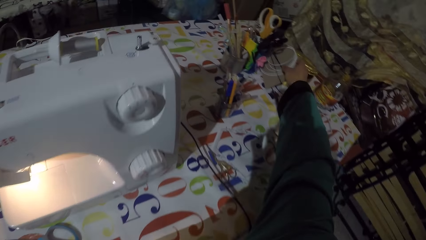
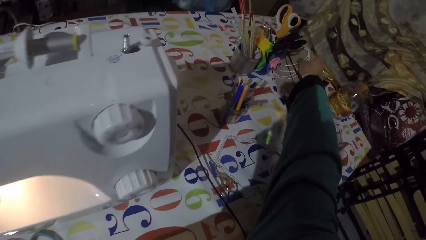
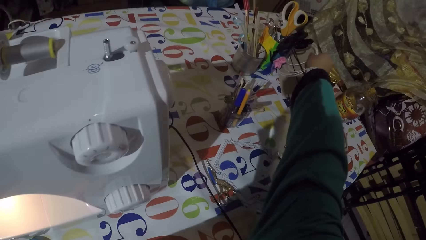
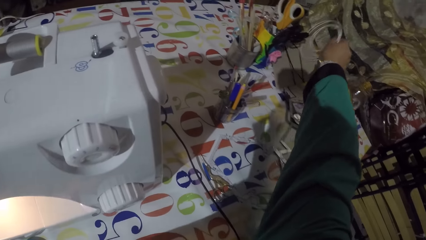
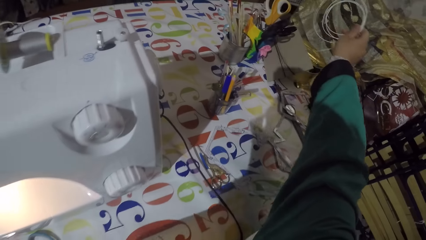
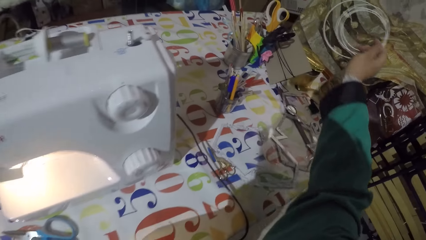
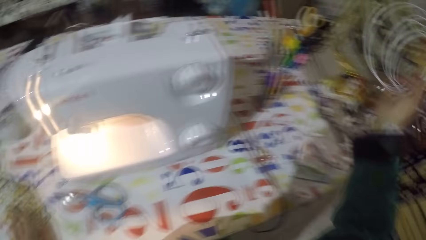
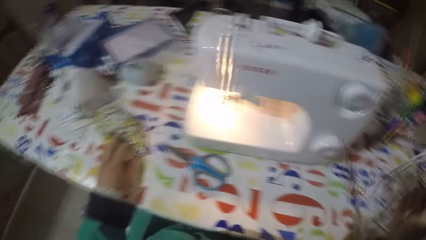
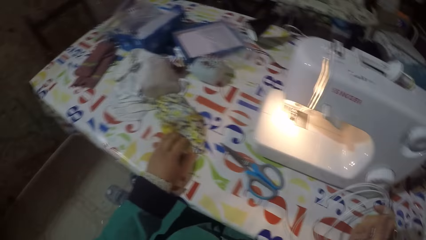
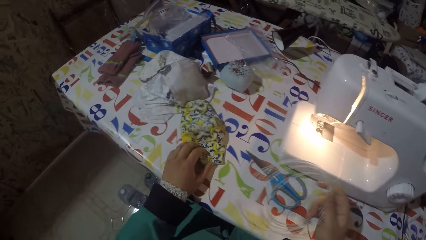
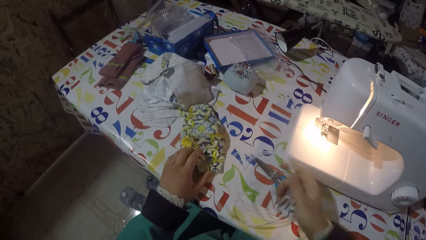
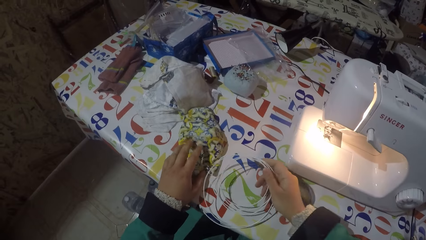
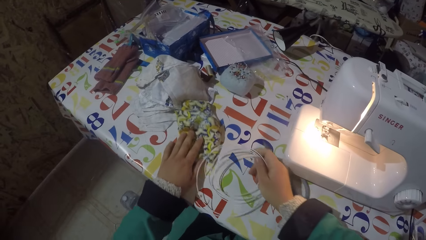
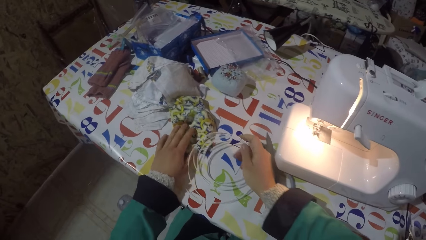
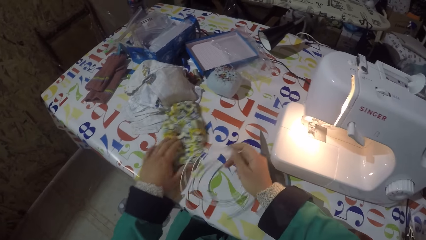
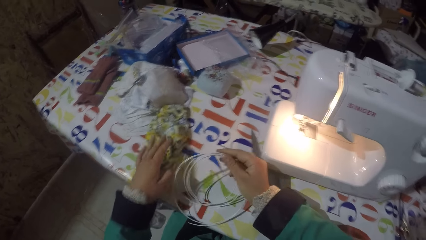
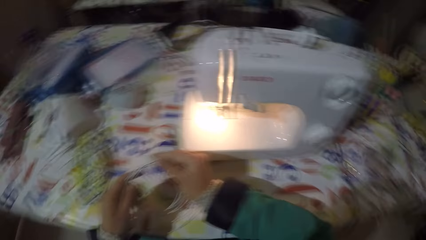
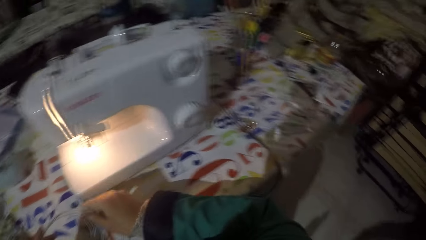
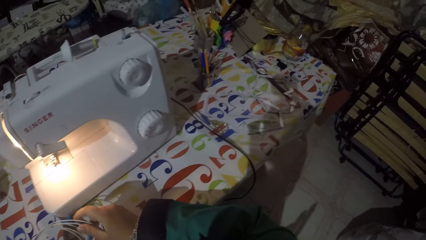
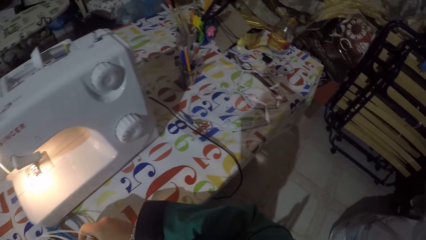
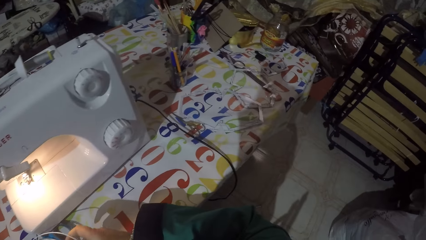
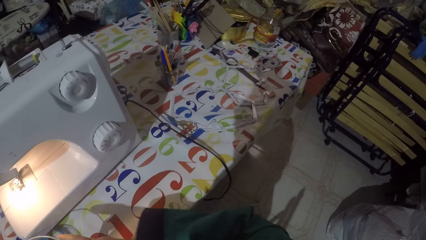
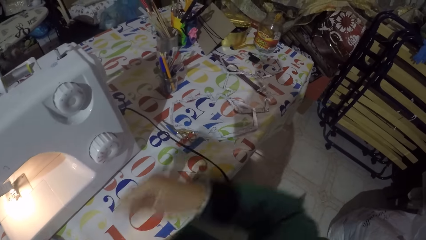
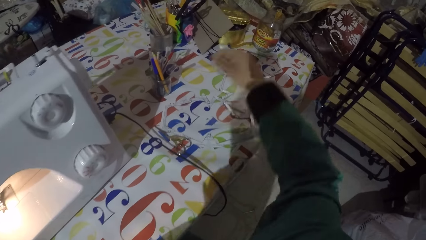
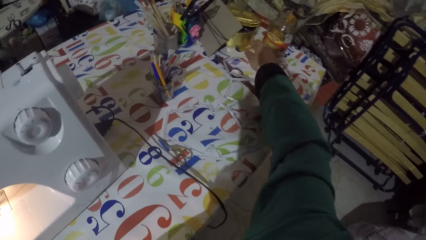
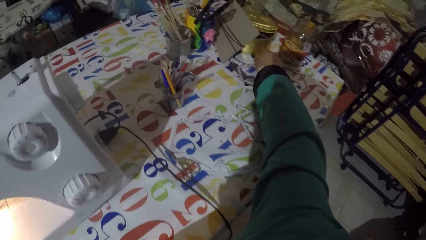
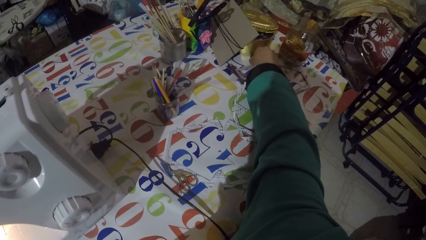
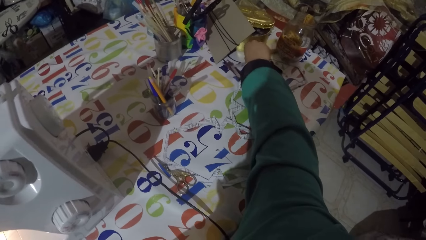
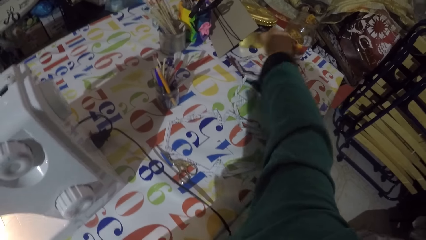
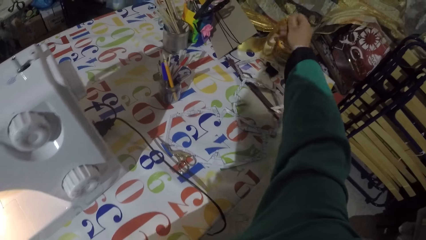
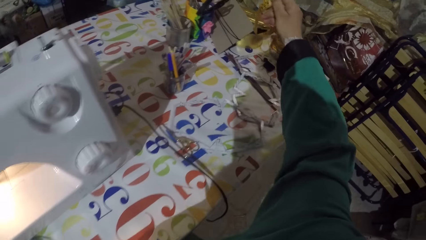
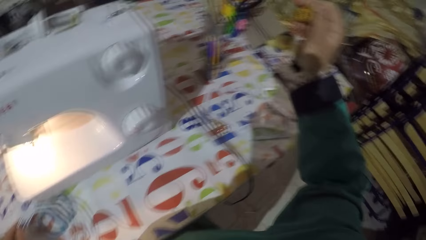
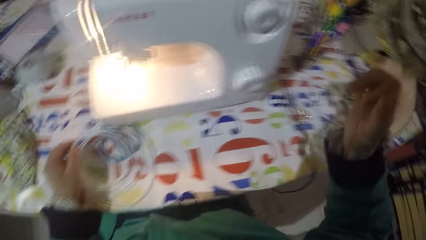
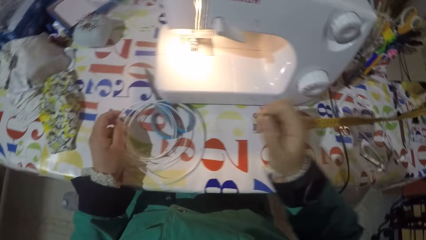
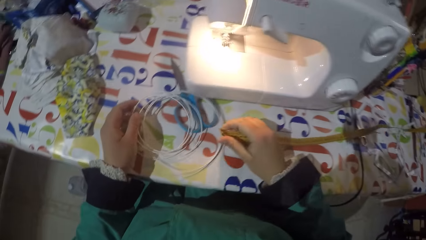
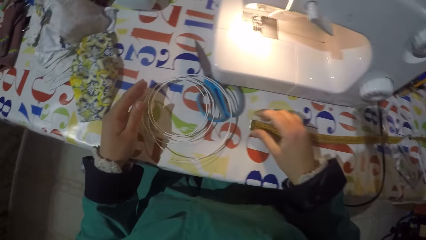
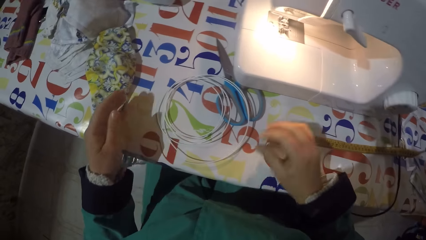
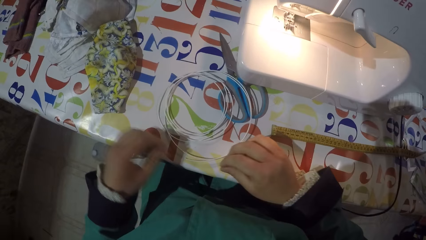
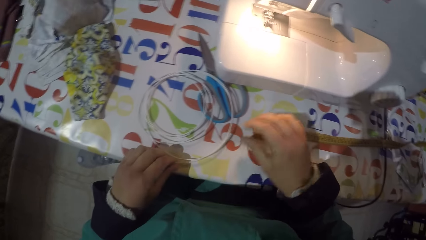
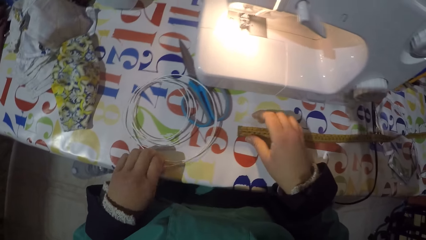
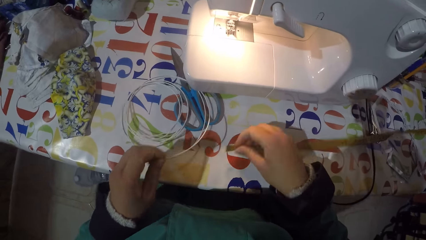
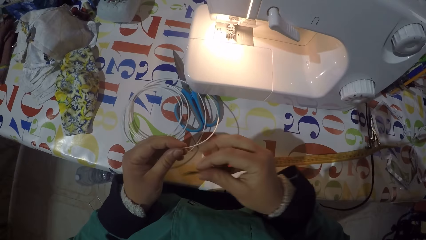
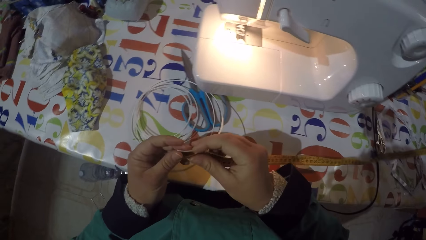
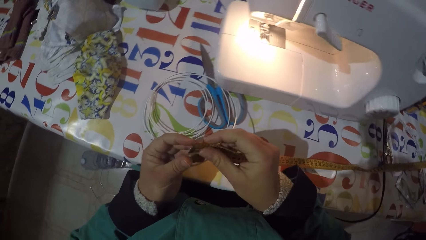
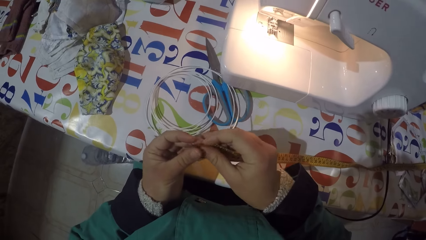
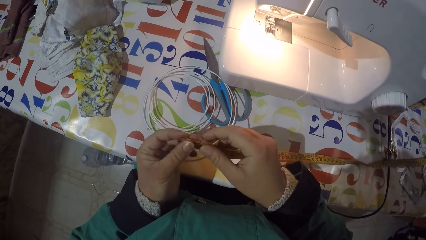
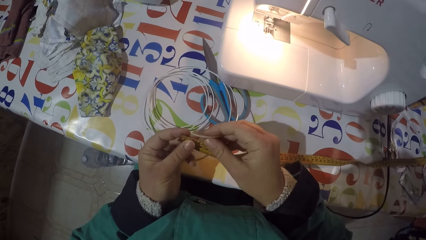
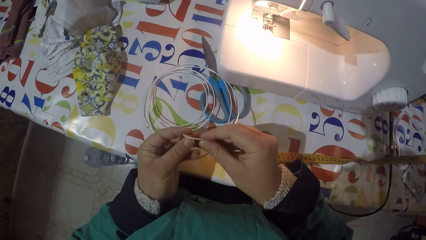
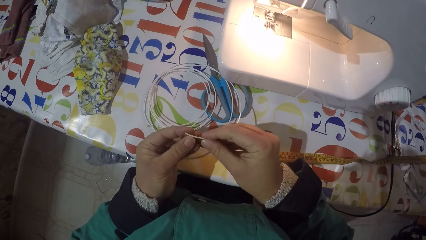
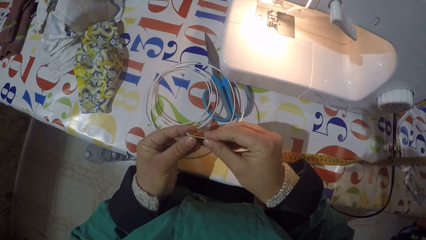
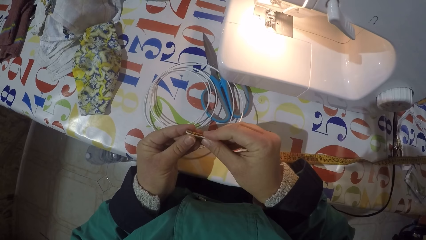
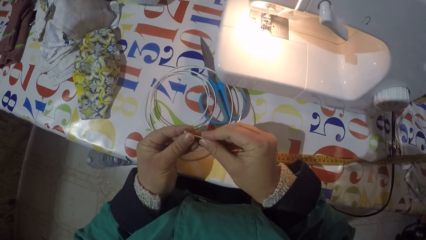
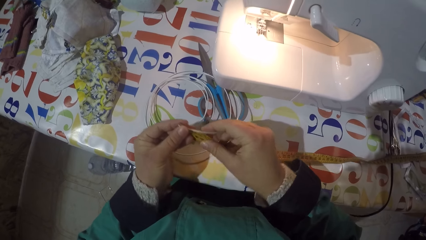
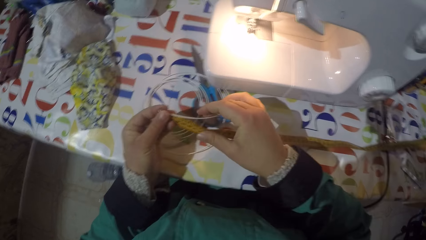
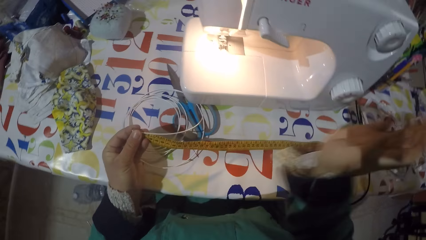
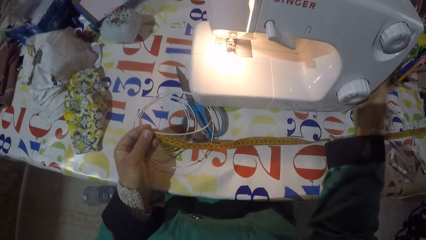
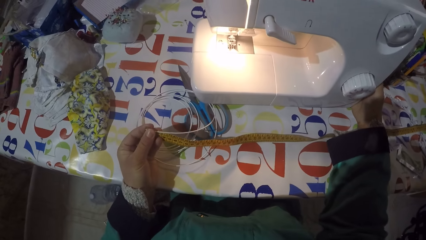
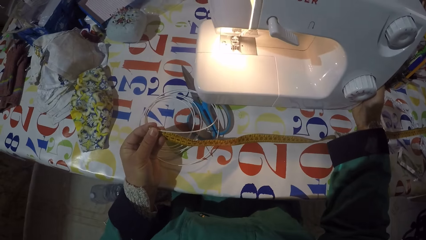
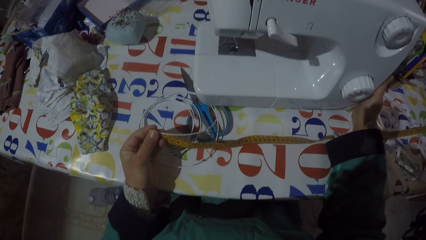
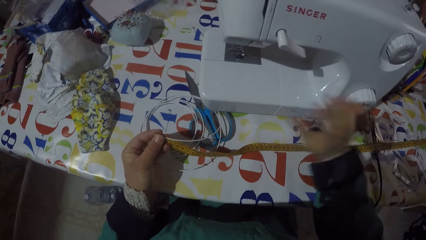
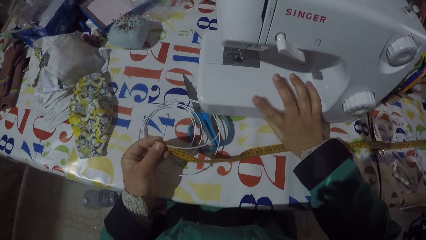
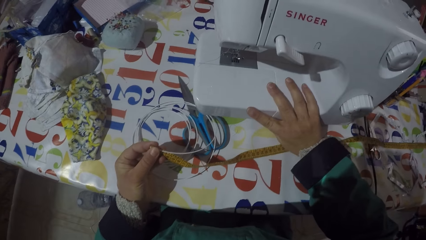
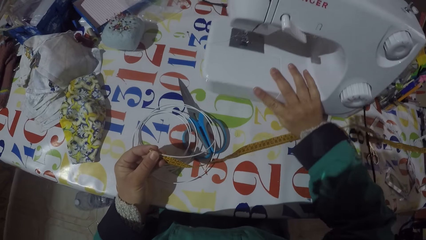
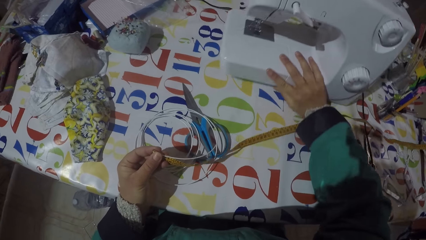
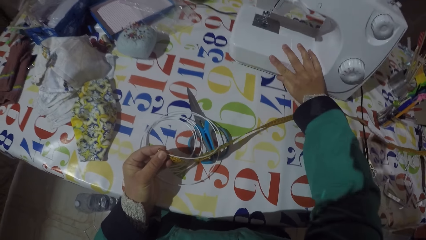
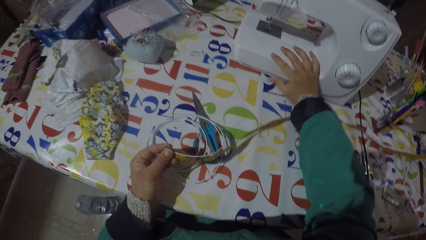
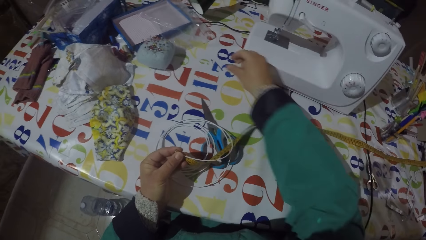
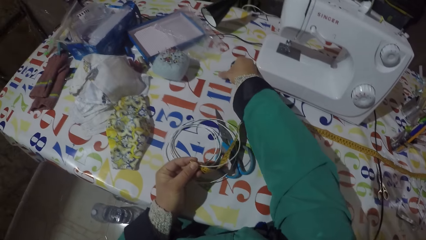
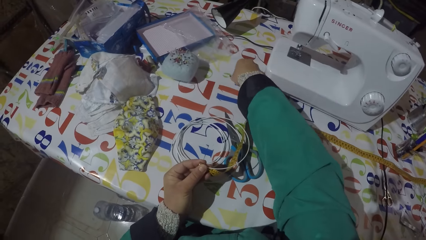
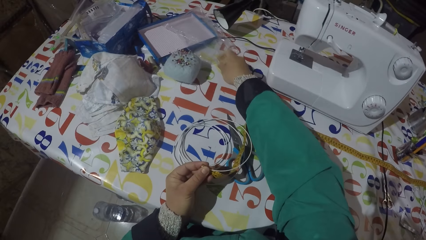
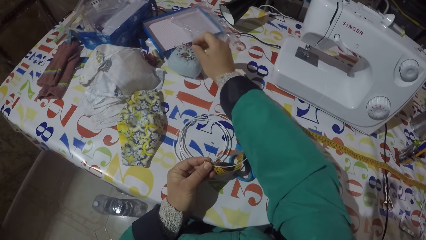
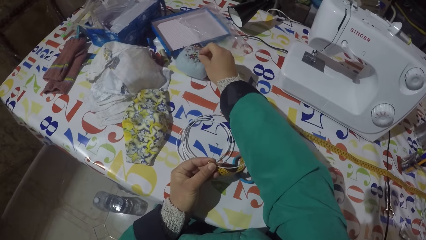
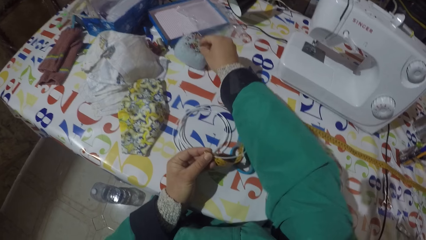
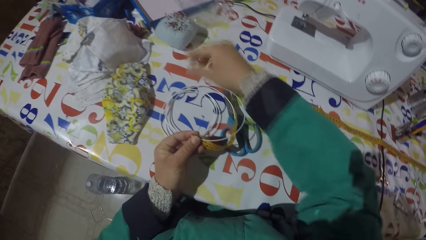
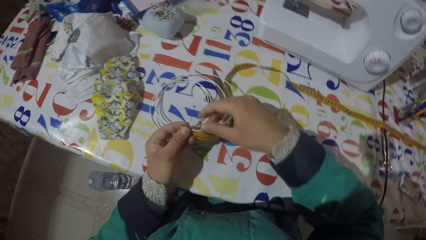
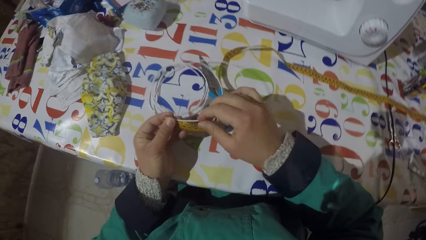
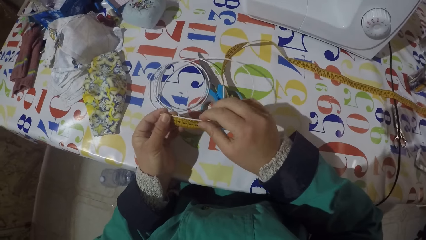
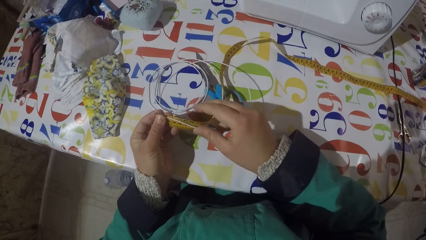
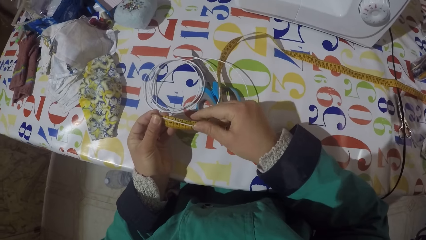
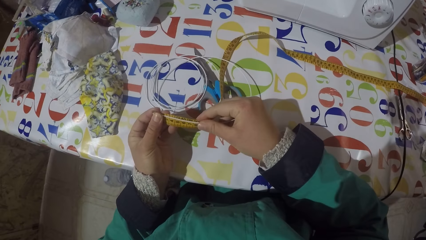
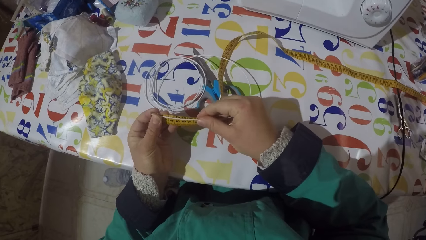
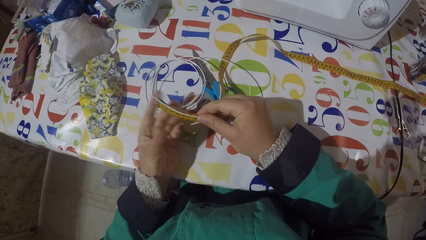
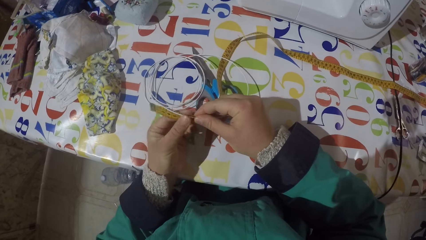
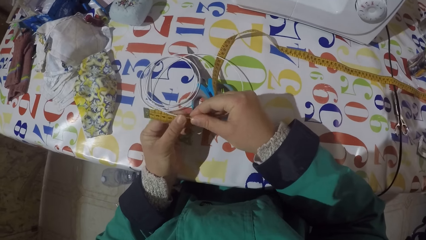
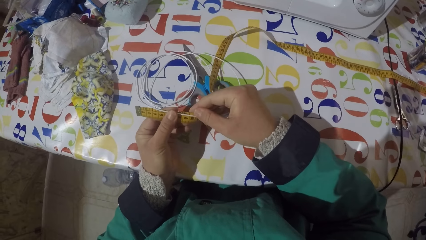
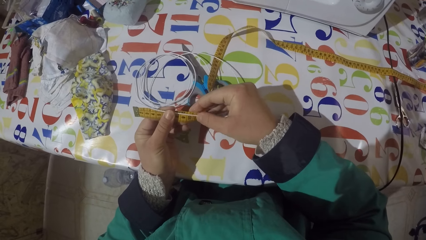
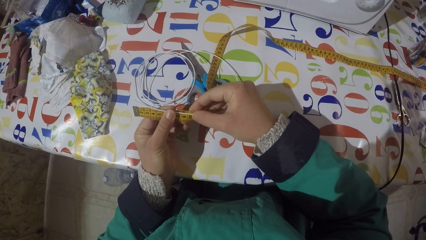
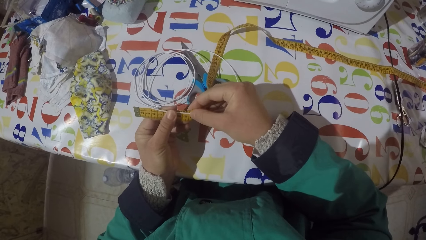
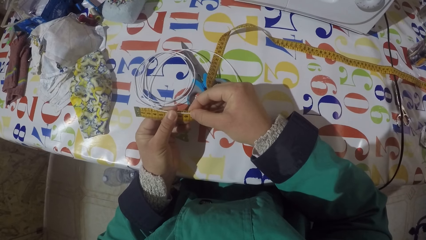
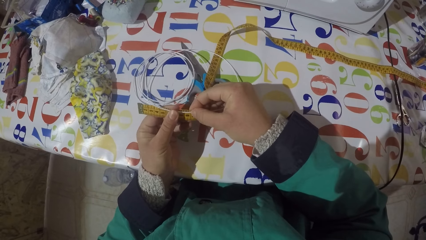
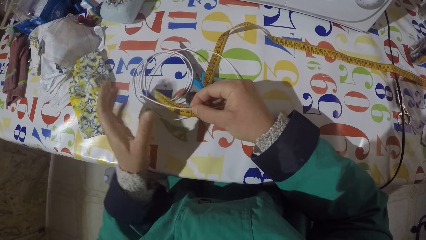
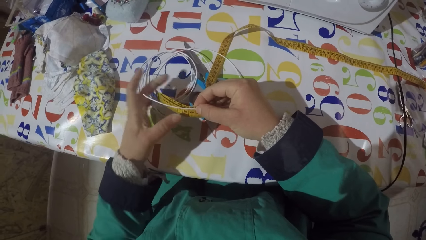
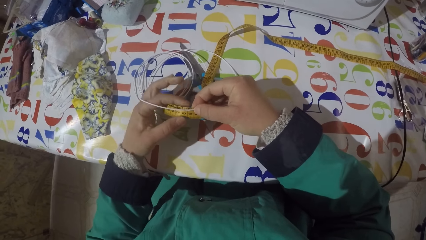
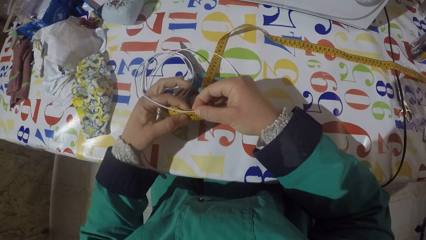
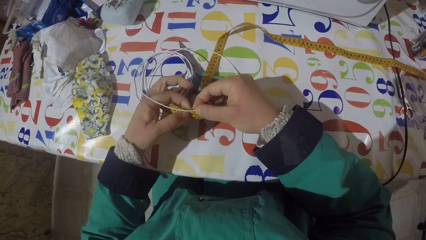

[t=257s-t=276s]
The camera wearer picks up a wire from the table. He moves the piece of garment on the table and holds the wire with his hands. He pulls a tape measure from the table. He puts the wire on the table and puts the tape measure on the table. He picks up the wire from the table and picks up the tape measure from the table. He holds the tape measure against the wire. He turns off the sewing machine and moves the sewing machine on the table. He picks up a pin from the table, puts the pin on the pin sponge and measures the wire with the tape measure.
